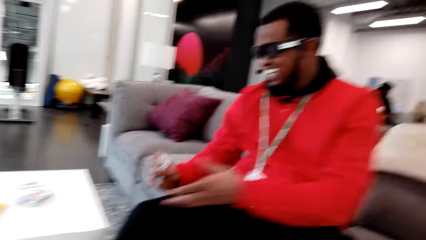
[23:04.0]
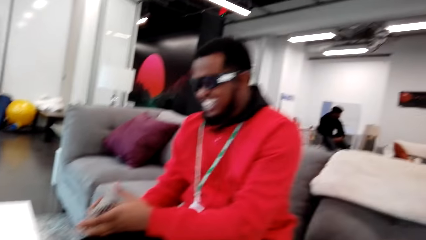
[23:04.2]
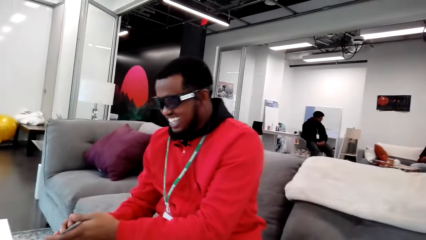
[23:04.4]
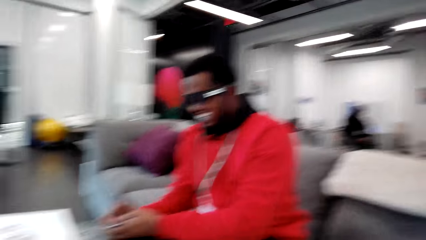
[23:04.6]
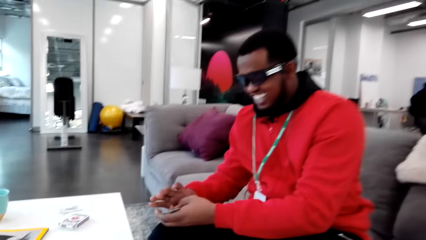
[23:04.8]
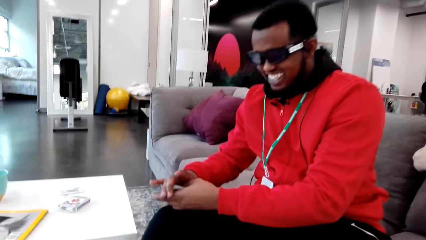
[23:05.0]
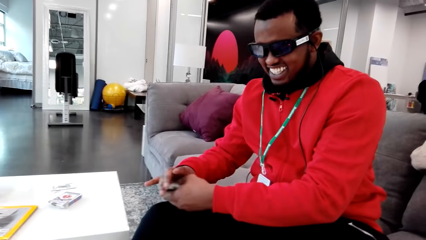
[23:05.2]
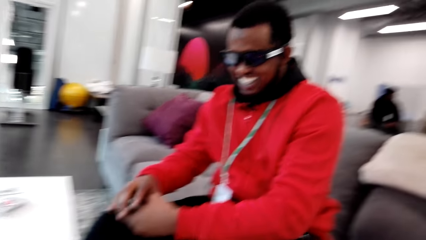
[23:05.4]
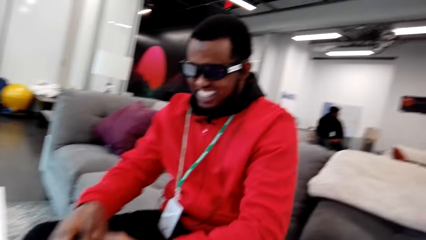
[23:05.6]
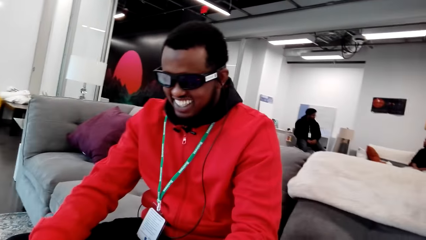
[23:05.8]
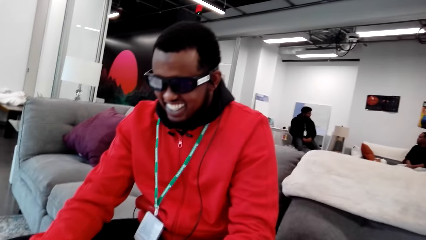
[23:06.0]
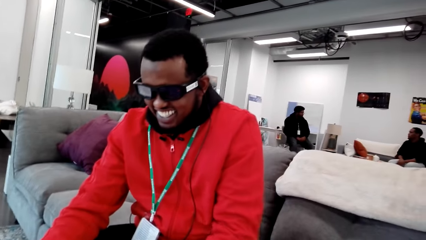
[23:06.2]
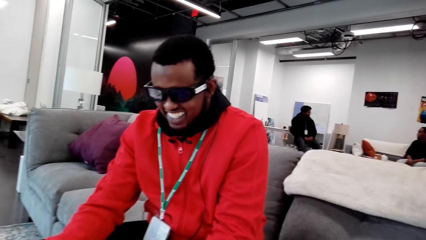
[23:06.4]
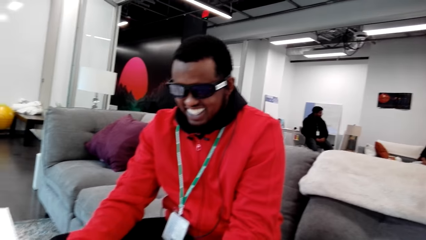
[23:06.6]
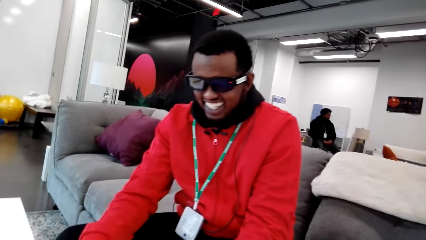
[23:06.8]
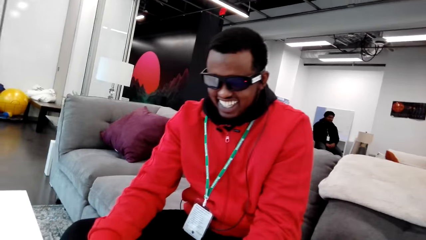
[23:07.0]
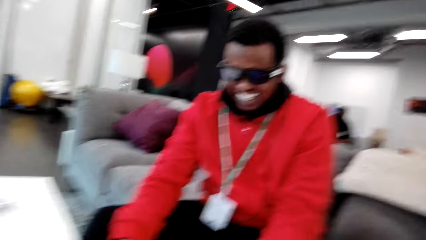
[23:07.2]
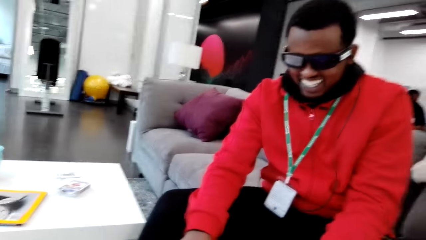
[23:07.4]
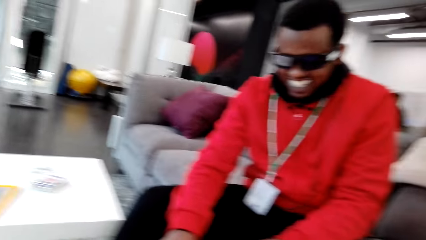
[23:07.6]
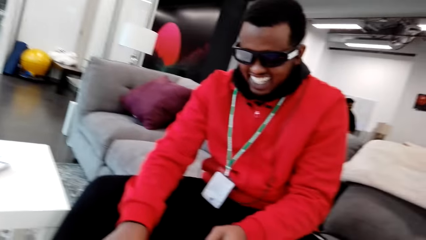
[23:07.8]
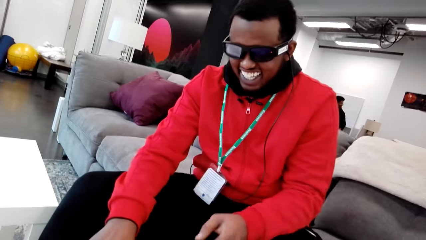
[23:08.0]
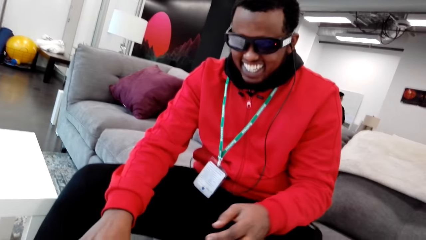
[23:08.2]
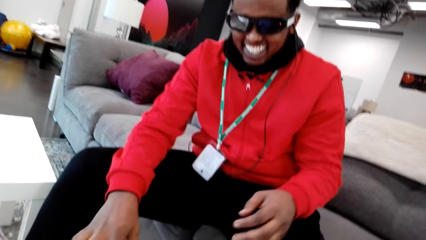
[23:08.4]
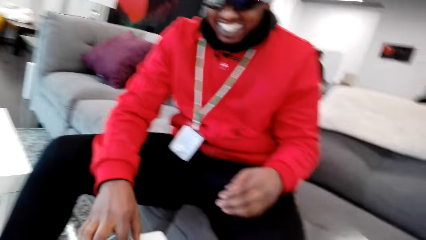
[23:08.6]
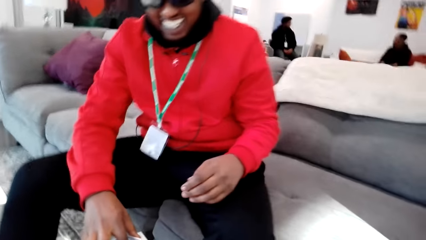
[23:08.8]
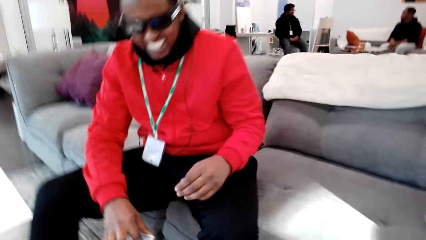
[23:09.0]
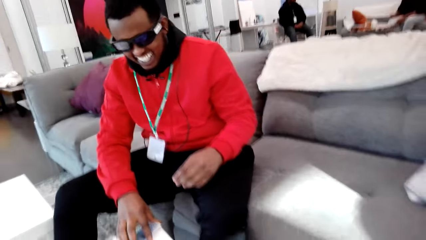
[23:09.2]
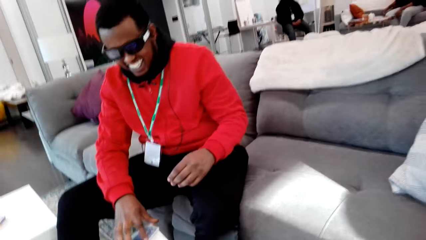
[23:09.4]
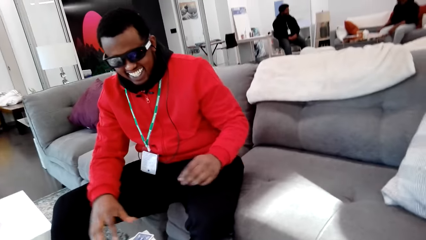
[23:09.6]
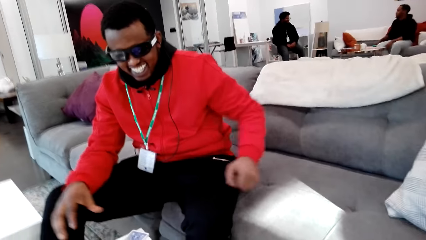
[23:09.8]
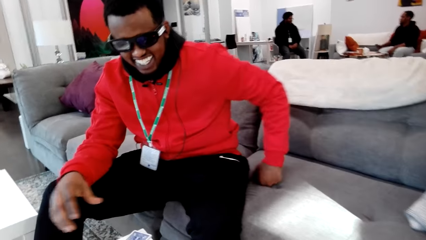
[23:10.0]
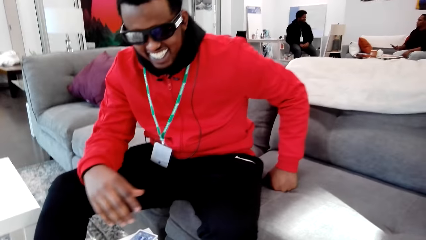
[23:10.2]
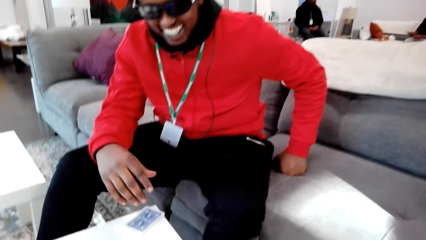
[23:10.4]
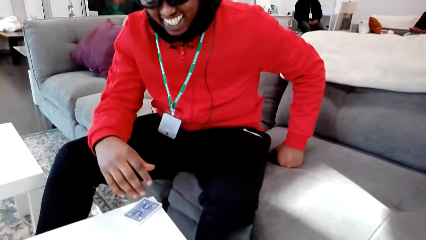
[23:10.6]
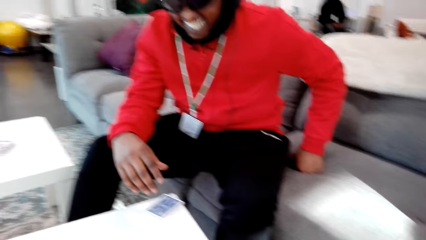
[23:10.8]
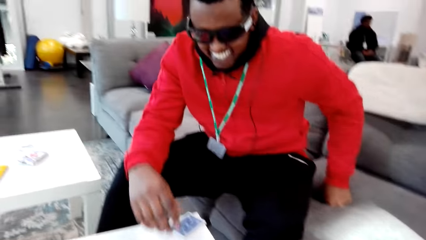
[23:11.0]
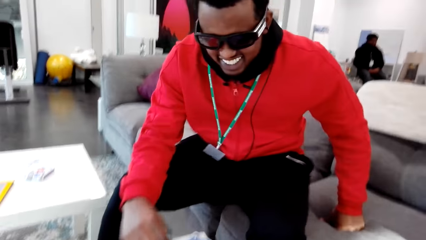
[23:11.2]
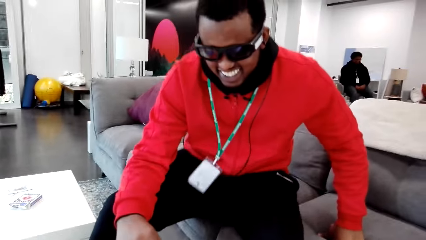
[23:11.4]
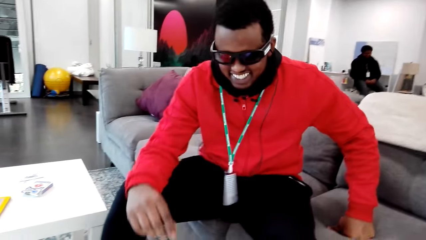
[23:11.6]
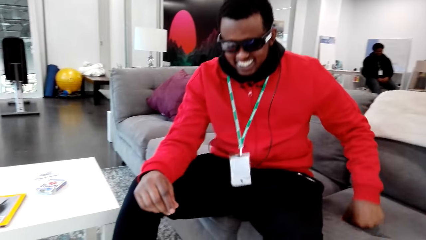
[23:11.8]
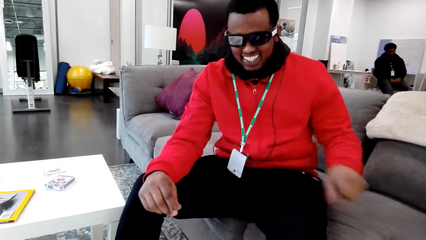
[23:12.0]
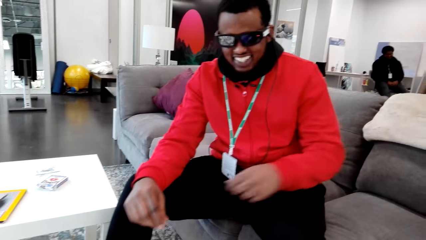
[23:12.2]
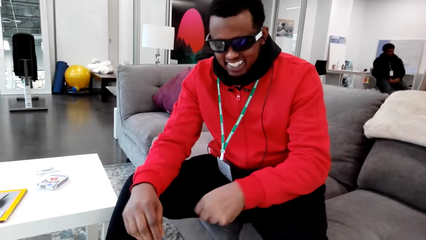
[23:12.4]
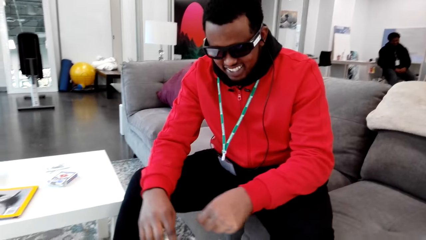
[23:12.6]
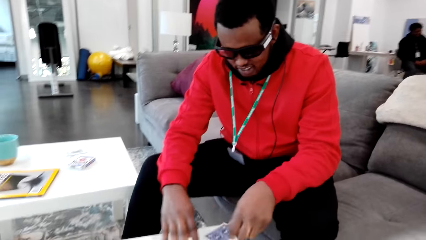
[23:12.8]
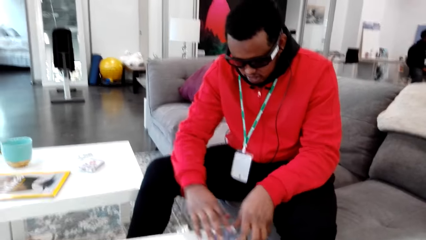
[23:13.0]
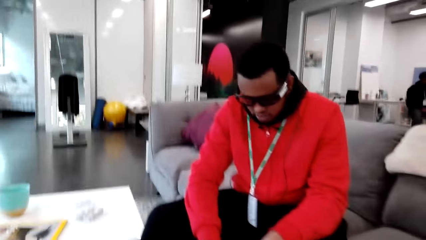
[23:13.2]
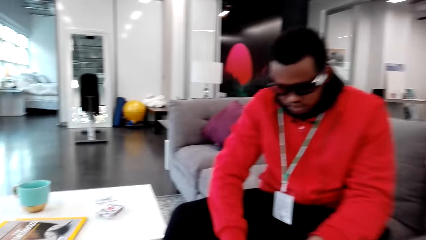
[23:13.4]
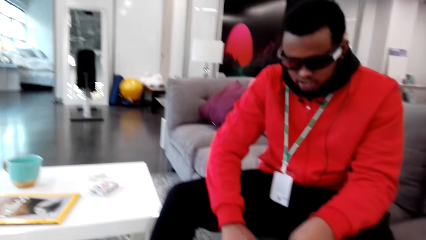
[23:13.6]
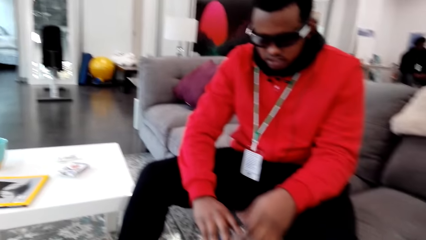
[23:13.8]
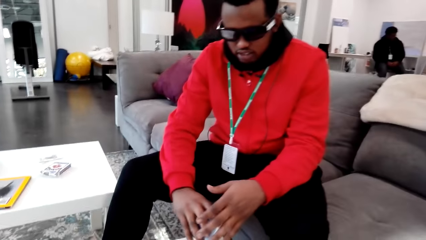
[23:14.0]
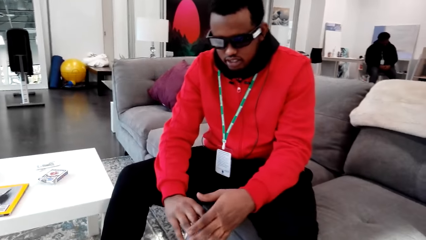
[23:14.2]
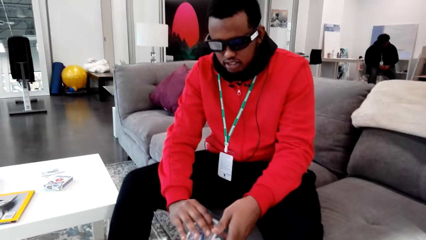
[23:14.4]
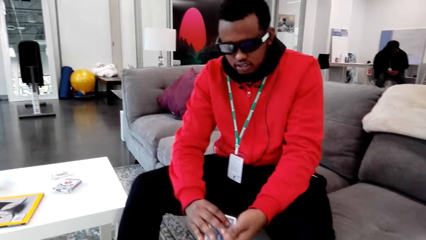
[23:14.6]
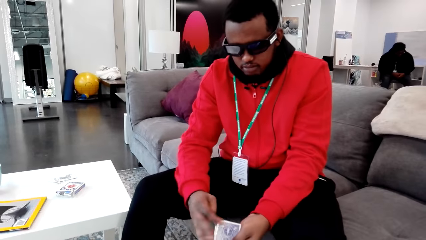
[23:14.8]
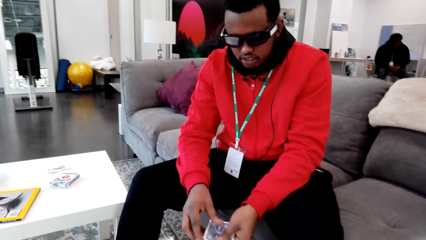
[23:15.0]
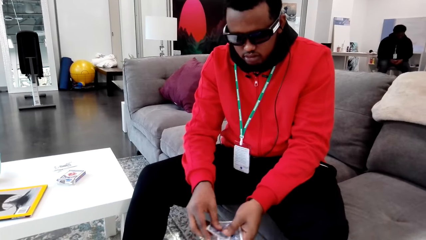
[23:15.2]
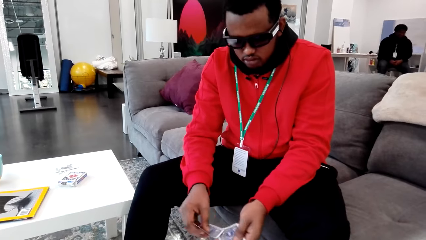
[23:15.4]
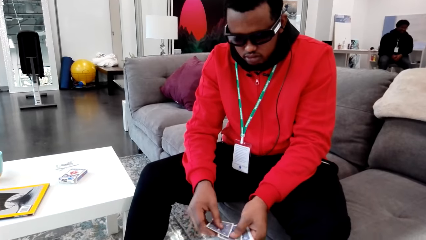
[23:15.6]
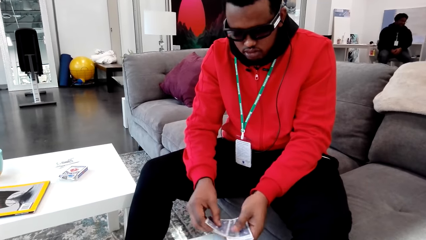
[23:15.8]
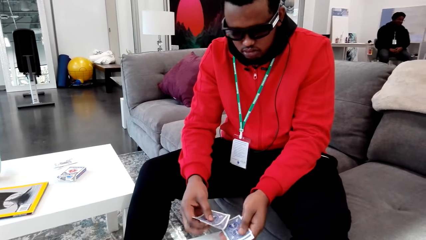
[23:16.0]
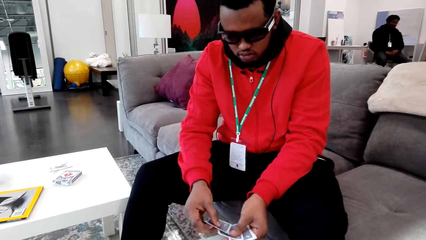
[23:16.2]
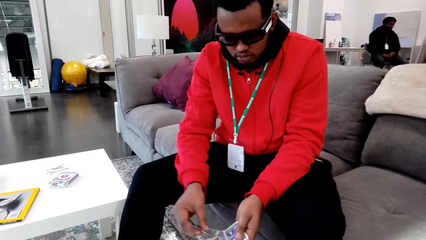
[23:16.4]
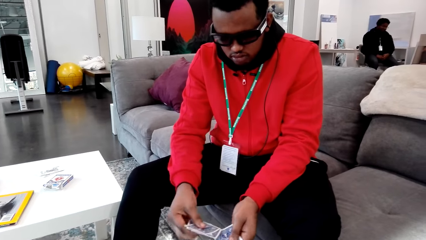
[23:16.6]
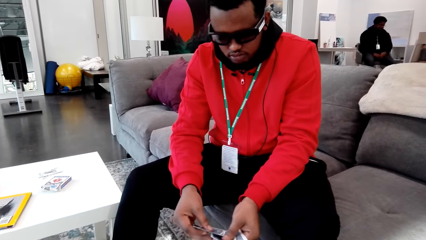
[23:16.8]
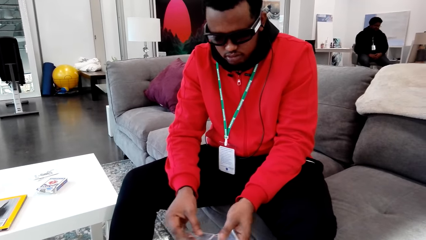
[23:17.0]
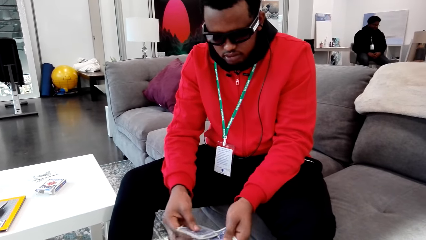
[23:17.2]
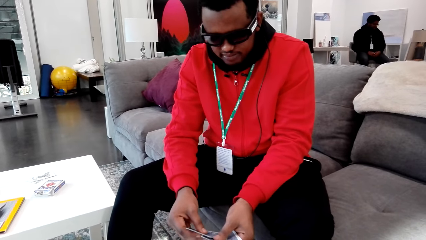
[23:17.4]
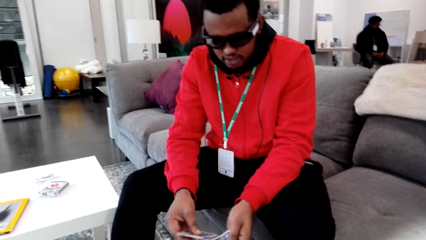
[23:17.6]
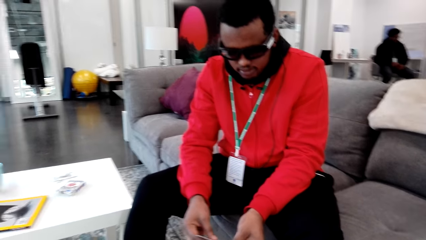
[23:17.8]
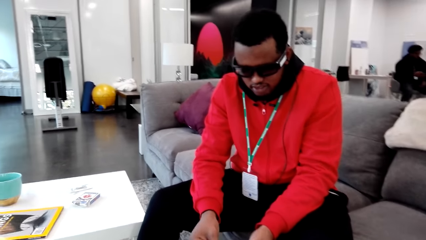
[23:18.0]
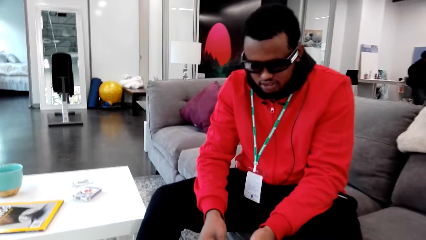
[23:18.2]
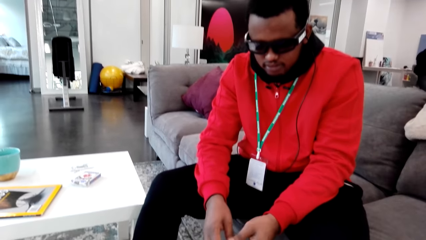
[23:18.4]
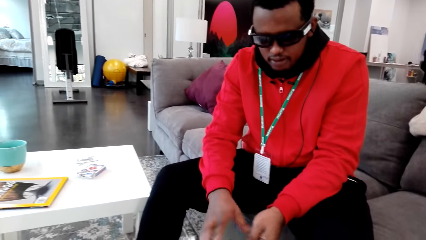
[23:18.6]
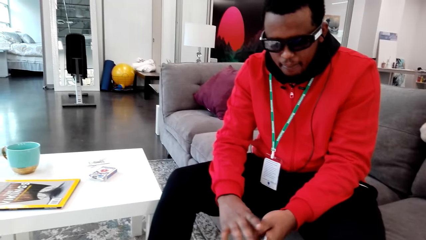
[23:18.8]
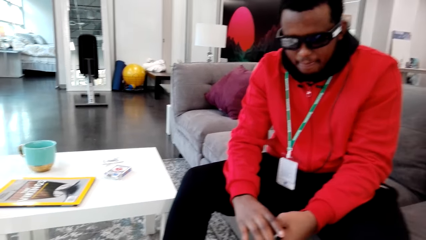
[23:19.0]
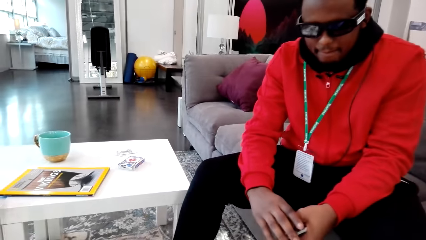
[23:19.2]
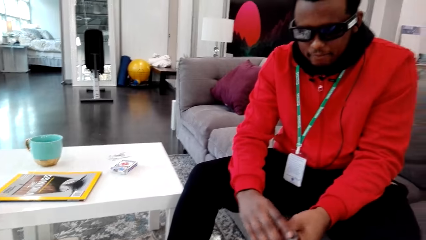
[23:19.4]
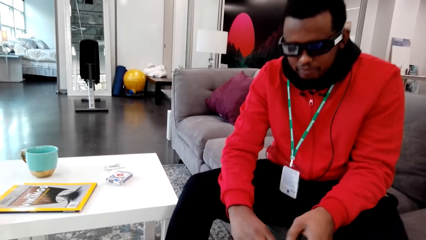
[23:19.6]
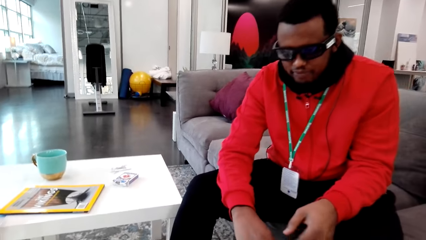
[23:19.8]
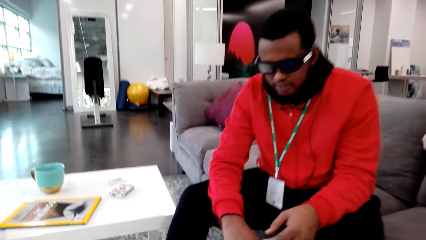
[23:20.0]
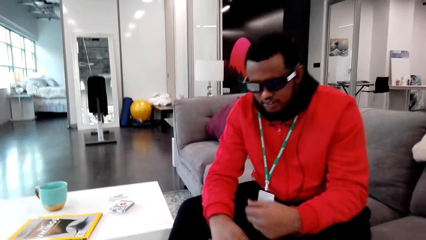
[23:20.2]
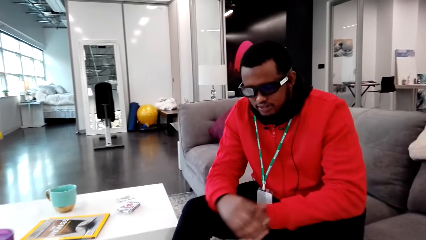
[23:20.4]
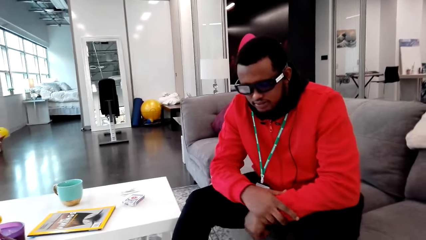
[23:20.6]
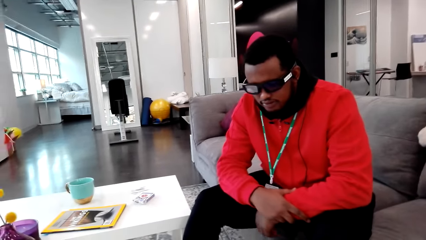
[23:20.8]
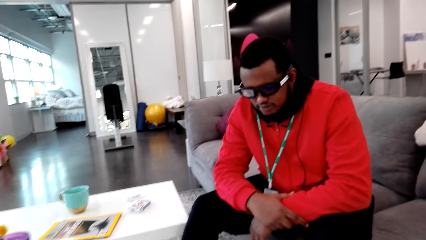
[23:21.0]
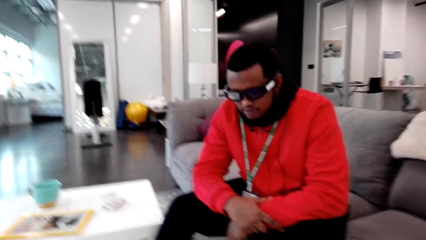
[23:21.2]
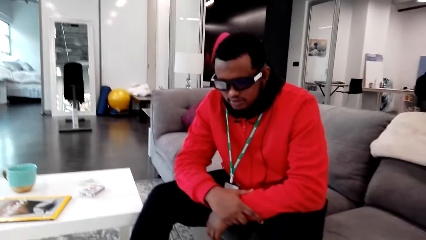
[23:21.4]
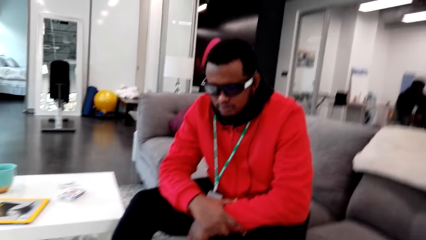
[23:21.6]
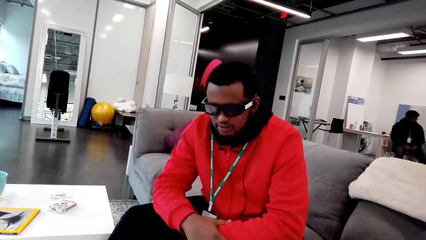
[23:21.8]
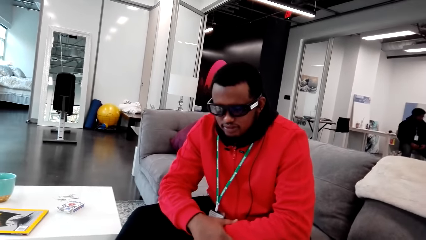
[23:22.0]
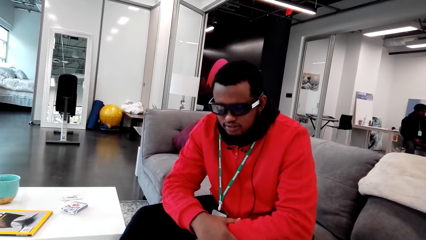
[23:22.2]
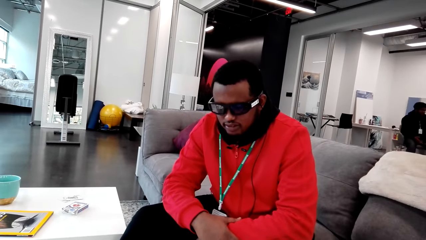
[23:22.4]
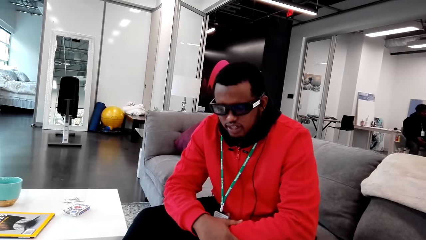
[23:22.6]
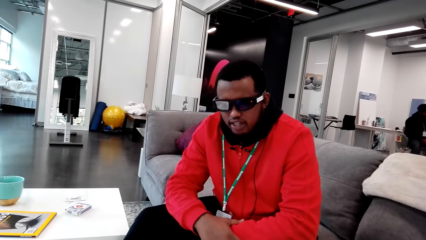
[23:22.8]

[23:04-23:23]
A man picks cards. The camera wearer talks to the man. The man adjusts himself. The man picks the cards. The man counts his cards. The camera wearer talks to the man.
